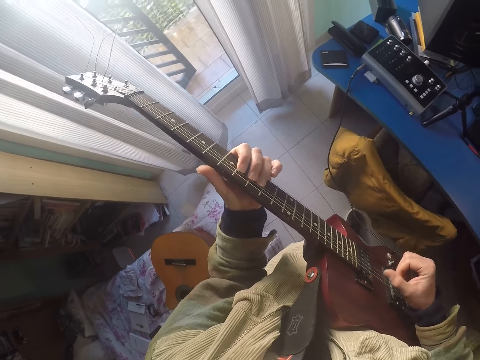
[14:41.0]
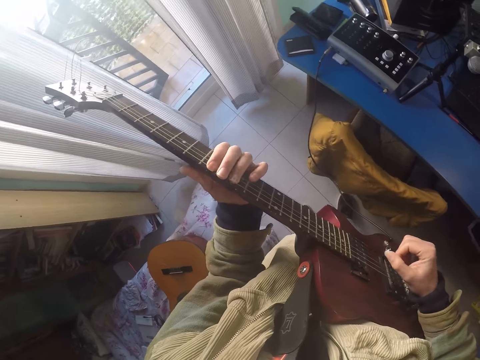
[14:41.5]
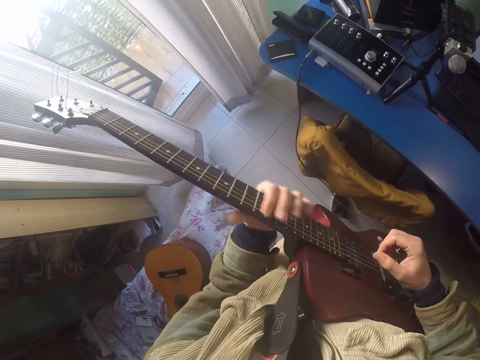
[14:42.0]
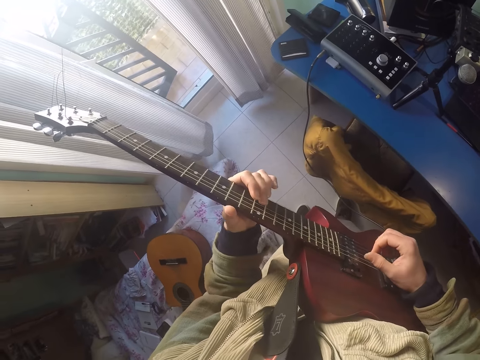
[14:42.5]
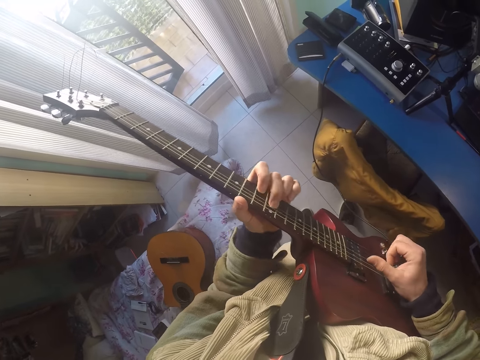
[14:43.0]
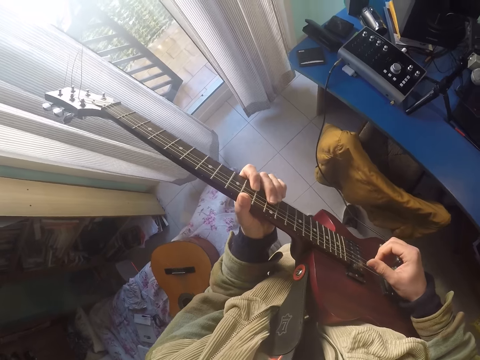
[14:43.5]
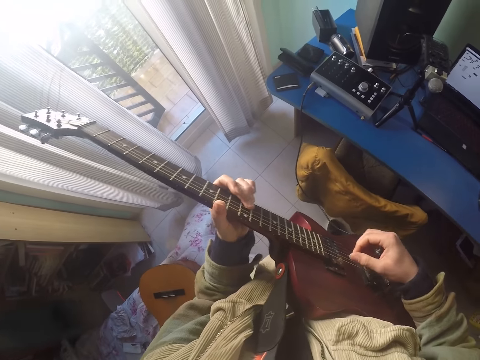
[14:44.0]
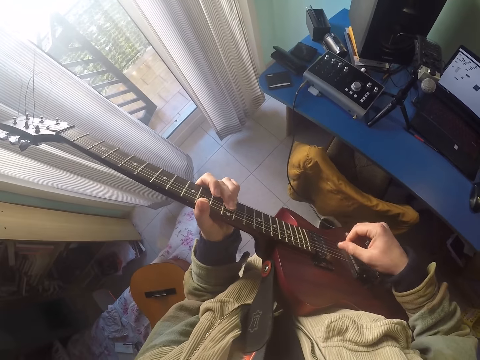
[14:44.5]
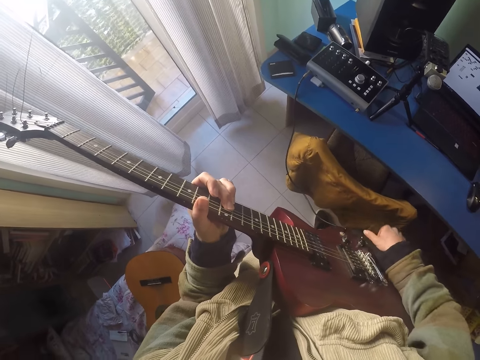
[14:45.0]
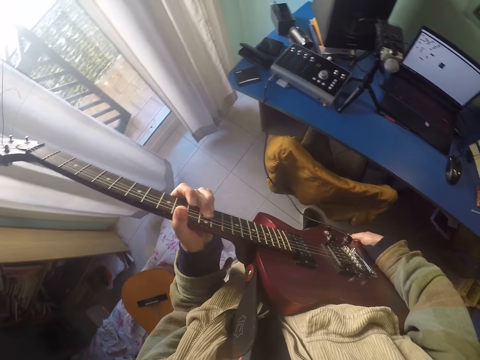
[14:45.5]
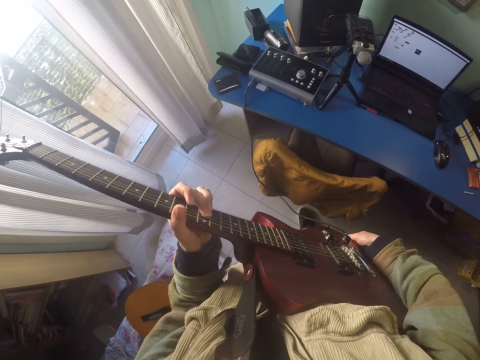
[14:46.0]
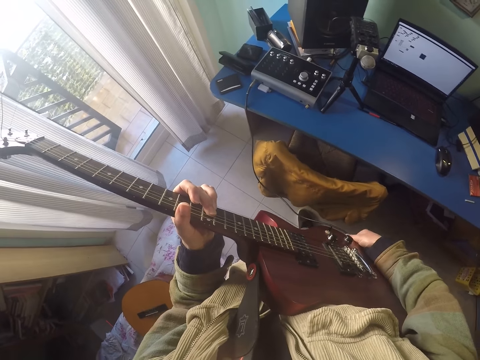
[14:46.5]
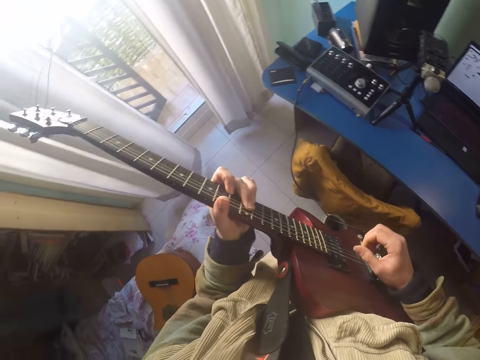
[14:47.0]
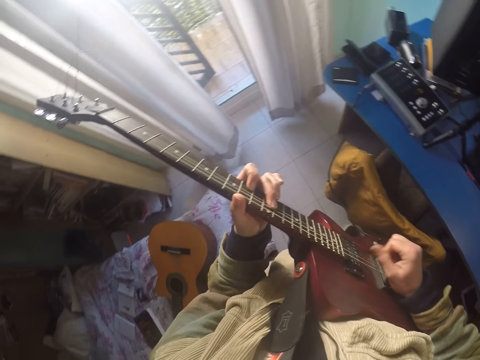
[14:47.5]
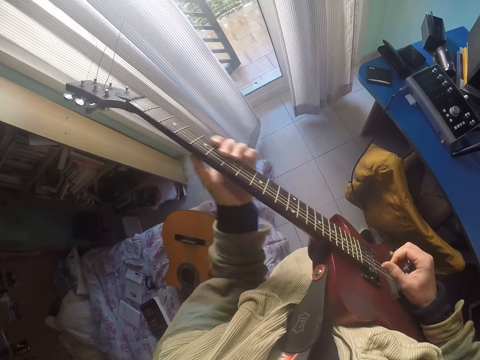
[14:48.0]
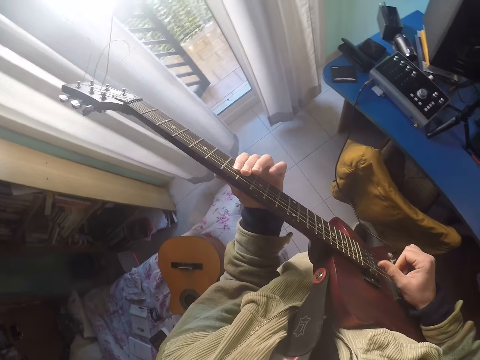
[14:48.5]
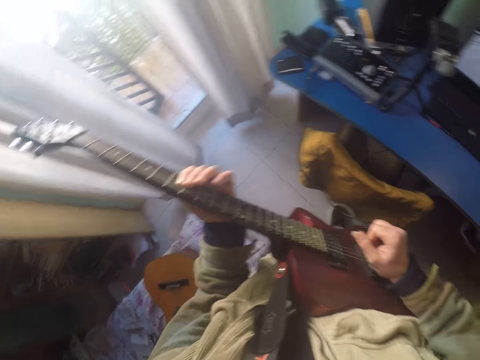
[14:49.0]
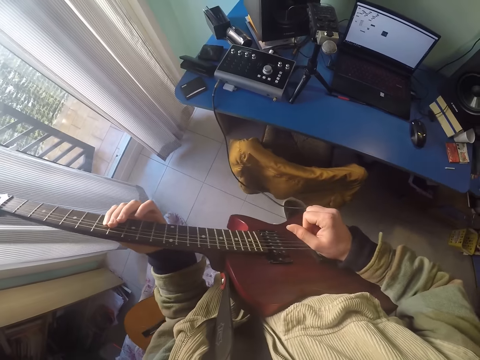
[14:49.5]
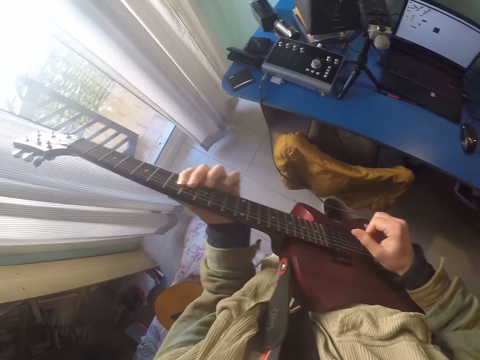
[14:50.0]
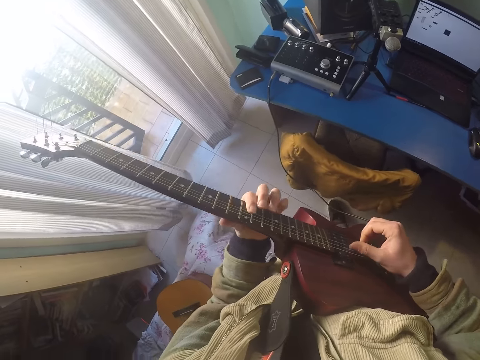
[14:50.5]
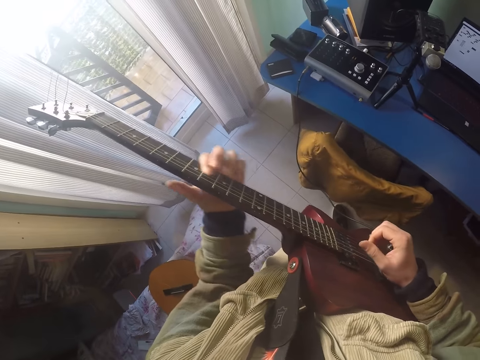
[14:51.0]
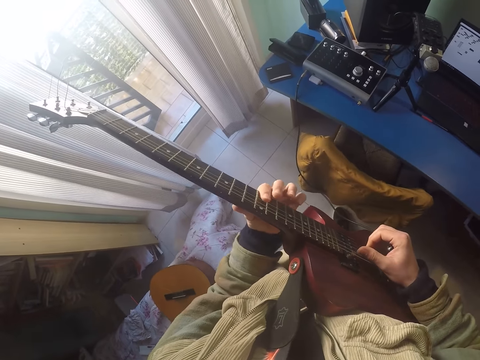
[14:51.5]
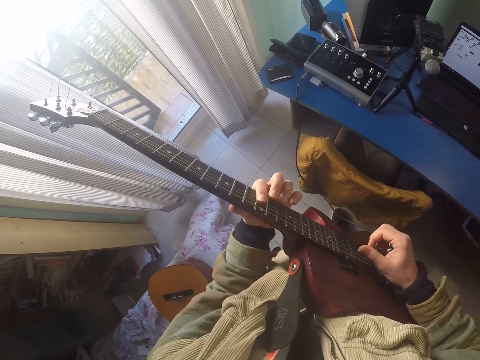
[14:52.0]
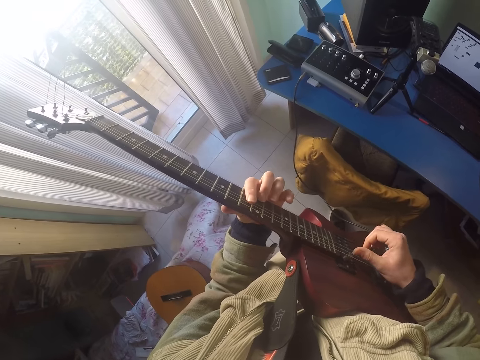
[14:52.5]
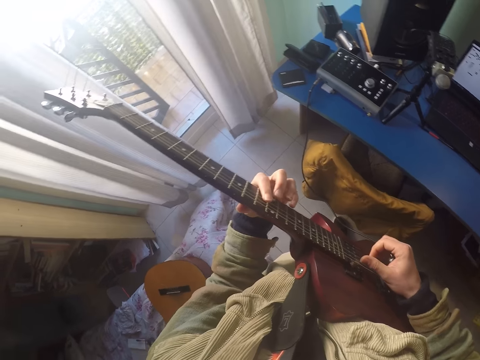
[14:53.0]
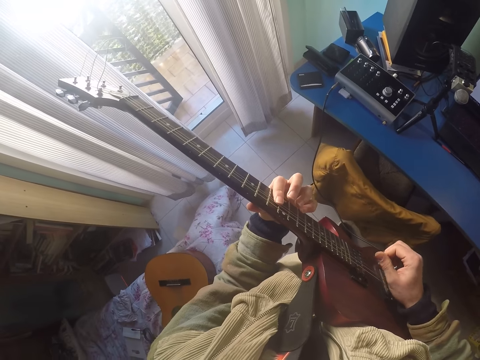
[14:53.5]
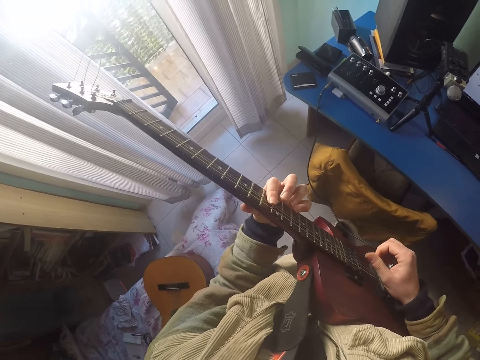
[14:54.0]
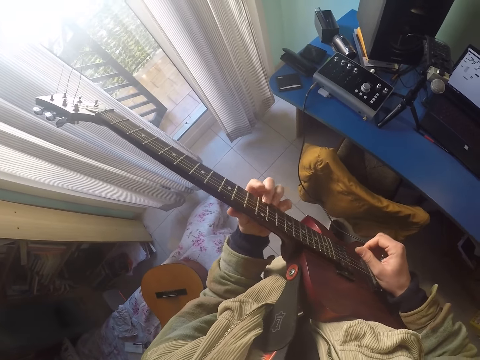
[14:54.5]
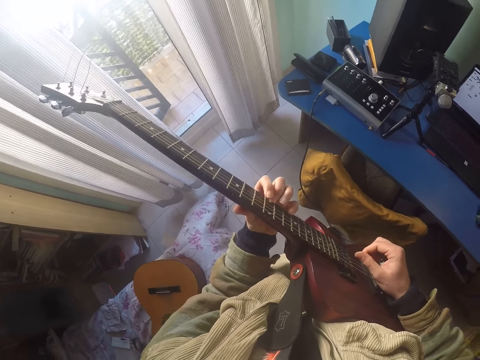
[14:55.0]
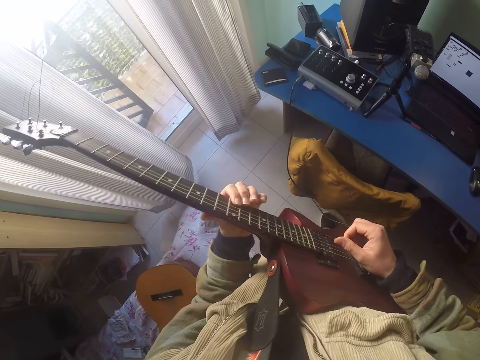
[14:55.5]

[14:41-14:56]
The camera wearer touches the jack pin. They play the guitar.

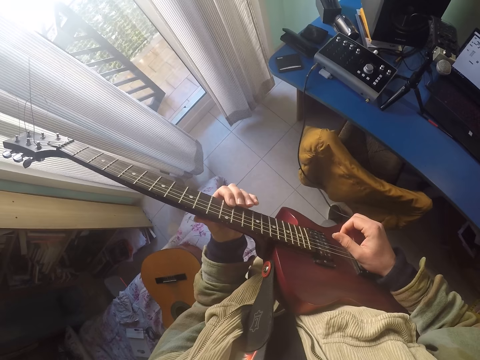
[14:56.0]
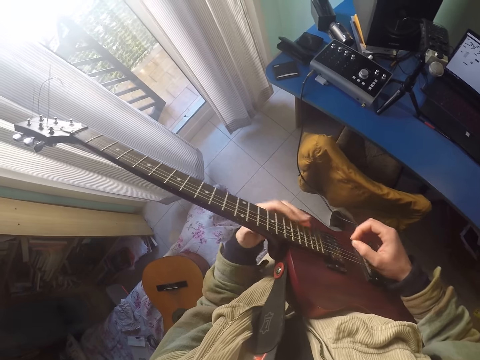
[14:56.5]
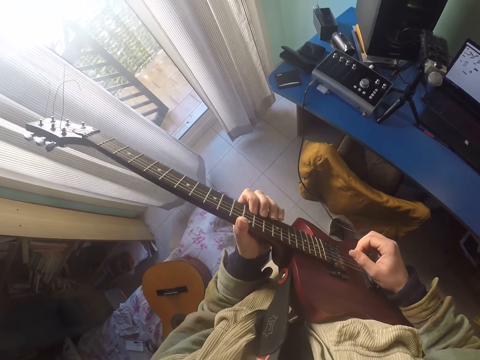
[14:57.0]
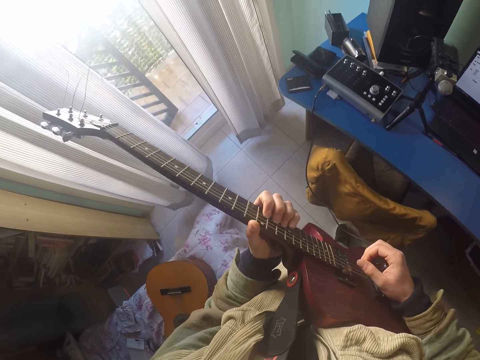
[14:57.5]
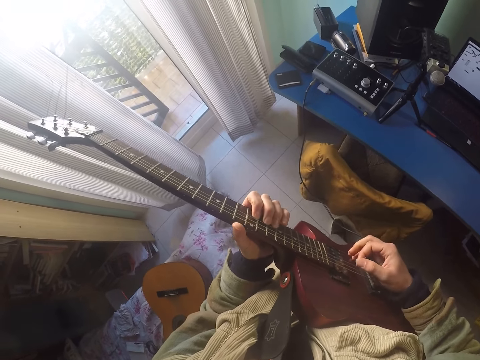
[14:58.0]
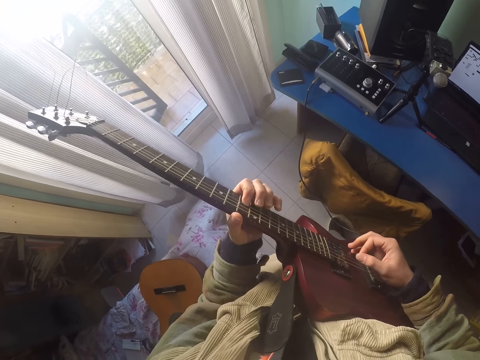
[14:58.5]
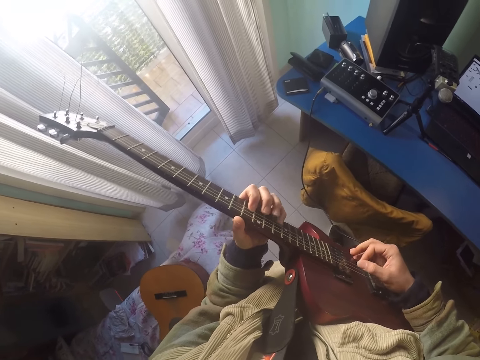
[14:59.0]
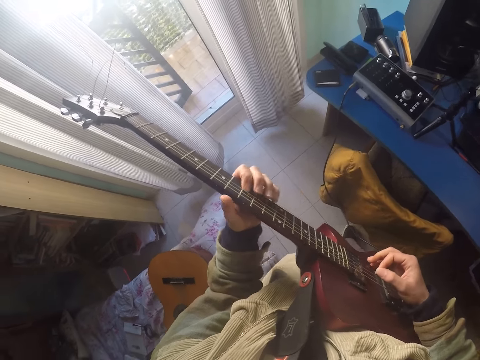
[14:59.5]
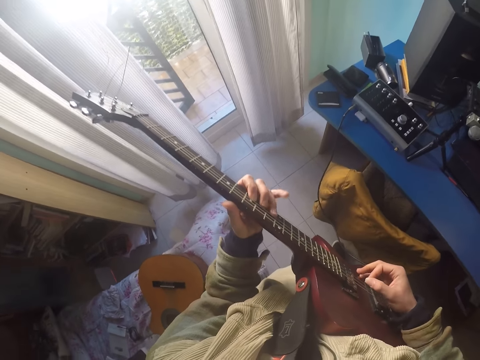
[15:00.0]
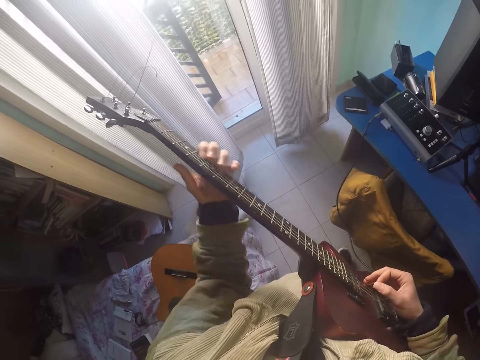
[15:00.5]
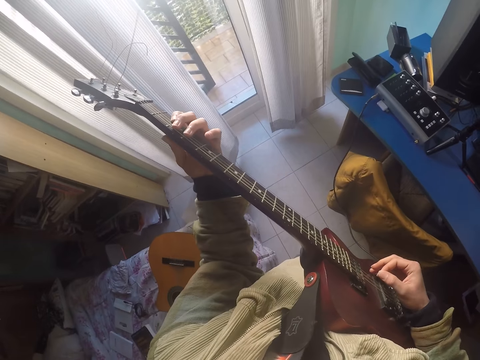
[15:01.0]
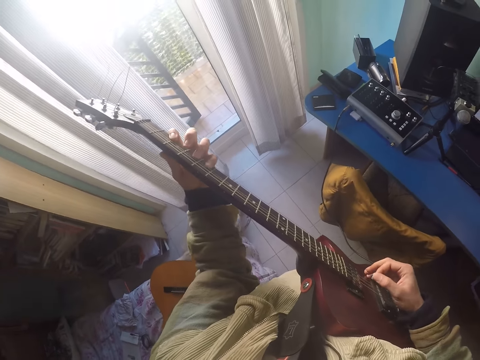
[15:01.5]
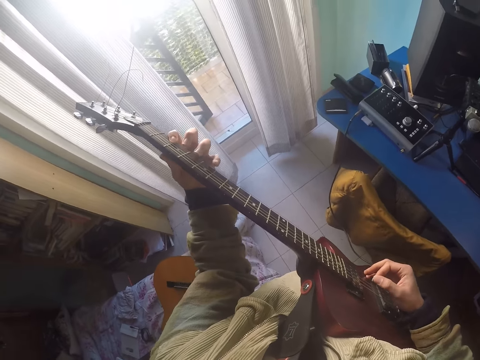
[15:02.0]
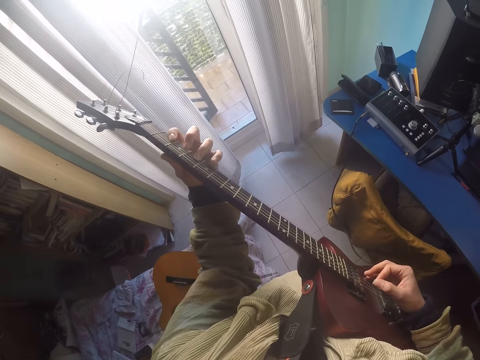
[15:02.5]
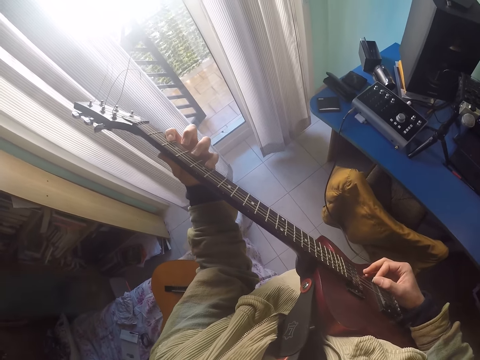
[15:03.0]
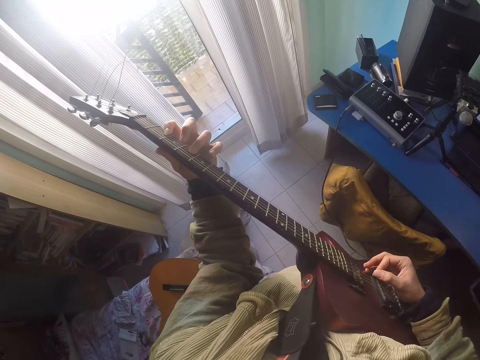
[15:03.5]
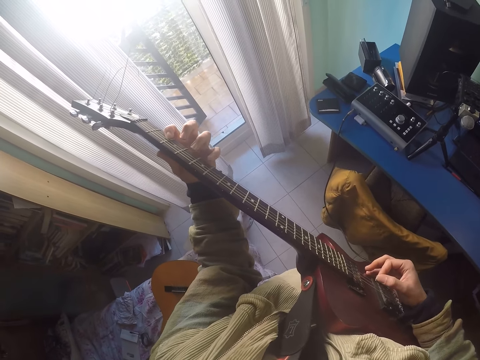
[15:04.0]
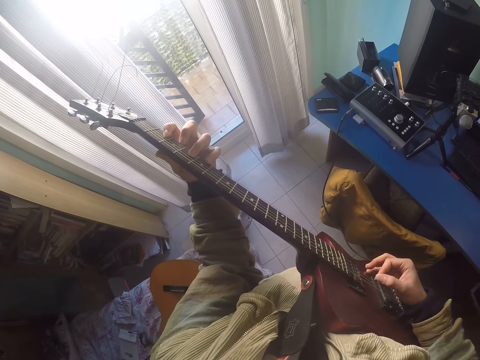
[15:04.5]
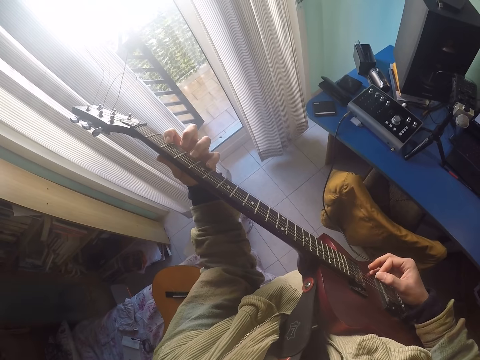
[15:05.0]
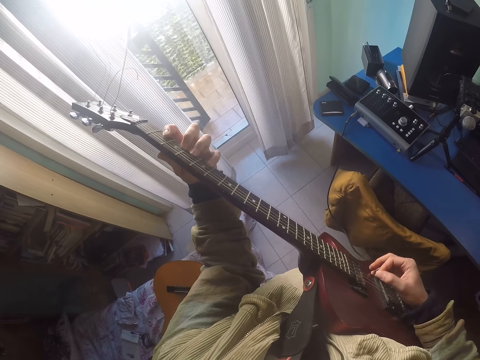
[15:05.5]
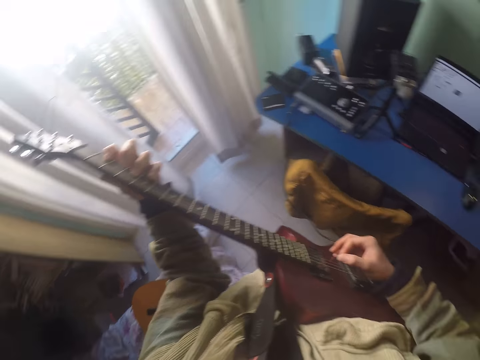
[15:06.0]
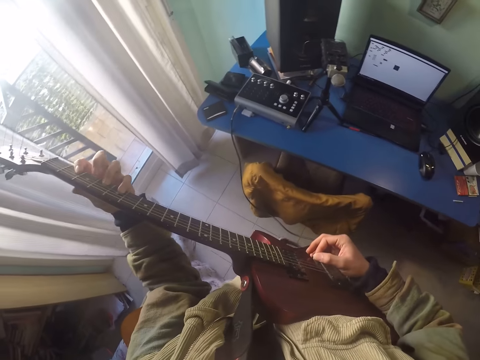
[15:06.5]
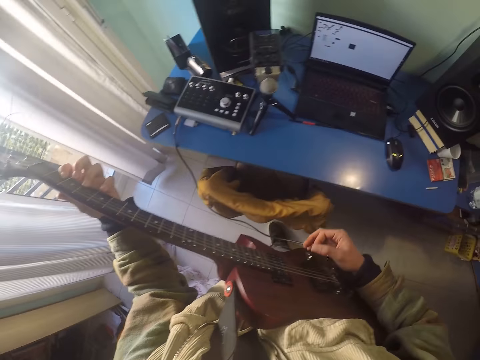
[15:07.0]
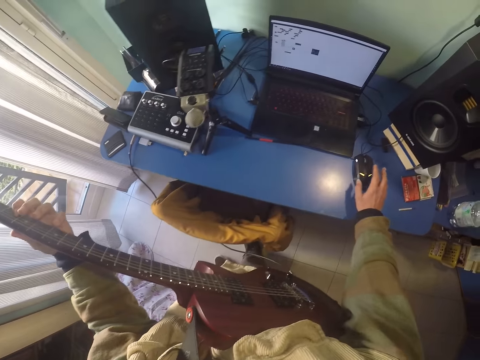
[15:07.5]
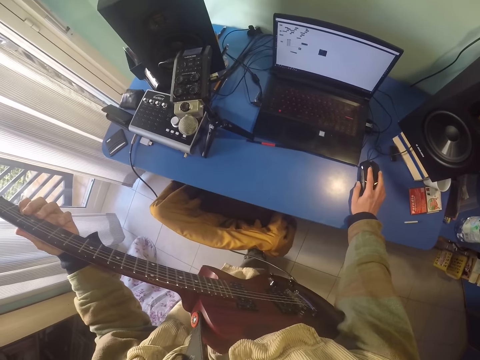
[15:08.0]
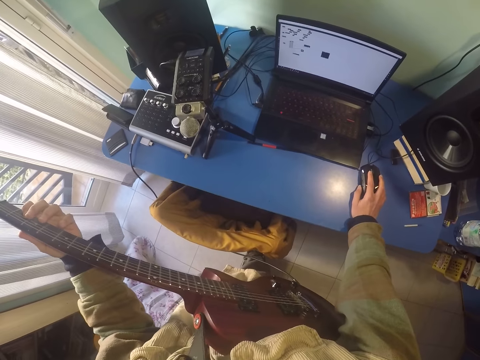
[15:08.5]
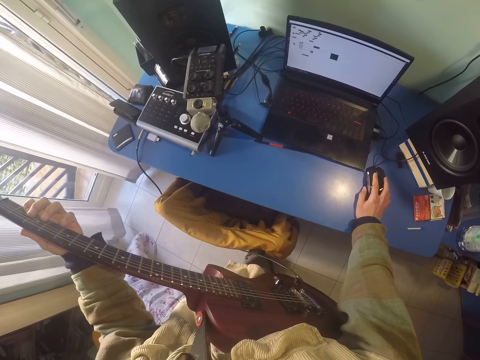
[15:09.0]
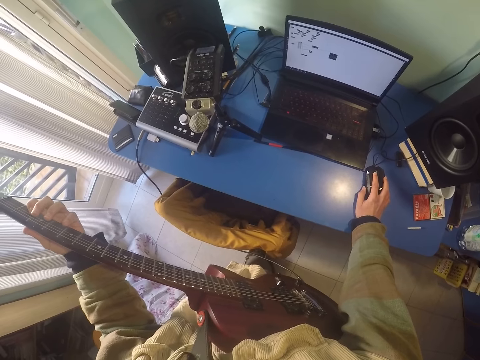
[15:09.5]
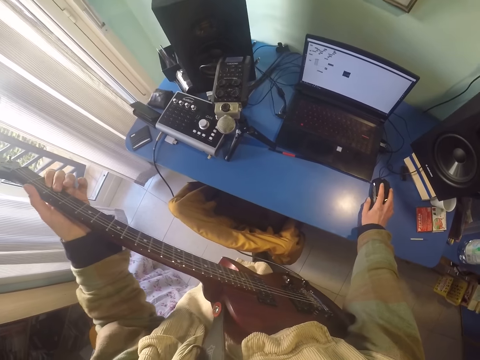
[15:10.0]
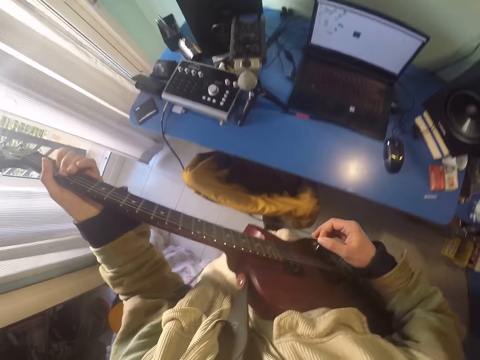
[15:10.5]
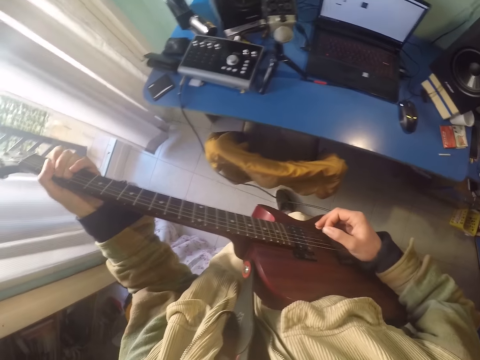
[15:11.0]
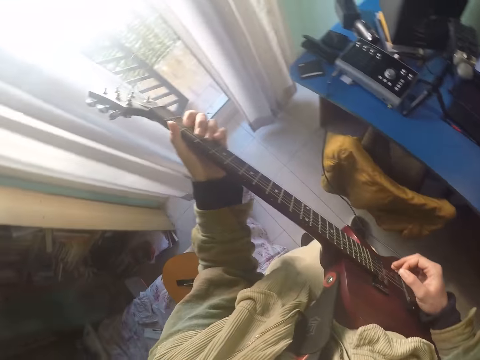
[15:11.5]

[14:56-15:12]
The camera wearer plays the guitar. They press the mouse. They move the mouse. They play the guitar.
